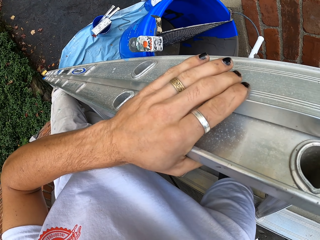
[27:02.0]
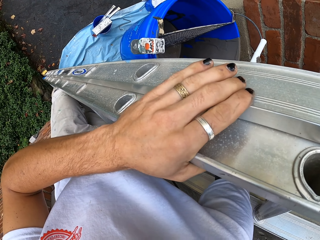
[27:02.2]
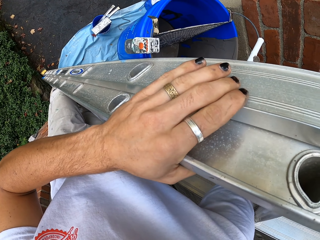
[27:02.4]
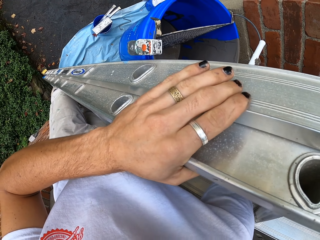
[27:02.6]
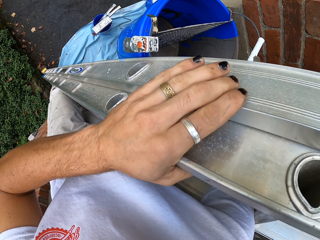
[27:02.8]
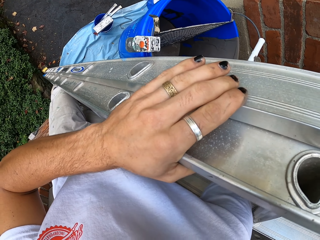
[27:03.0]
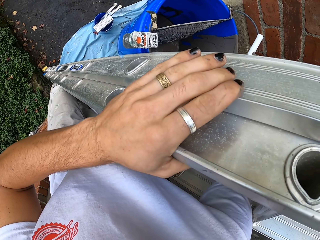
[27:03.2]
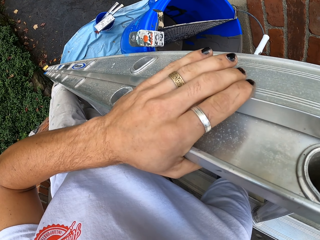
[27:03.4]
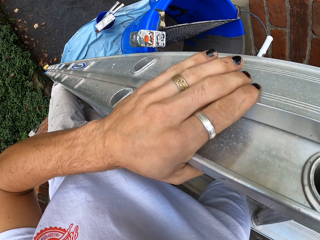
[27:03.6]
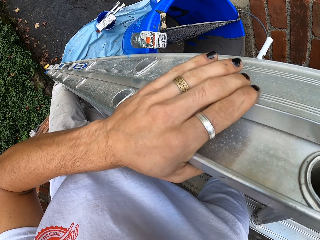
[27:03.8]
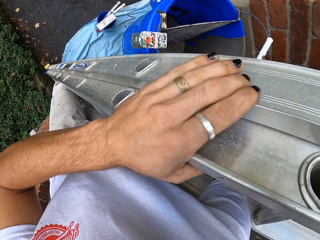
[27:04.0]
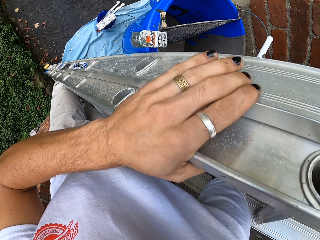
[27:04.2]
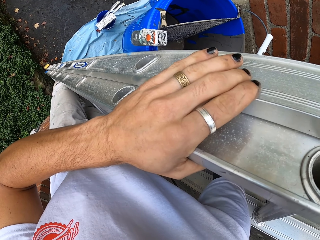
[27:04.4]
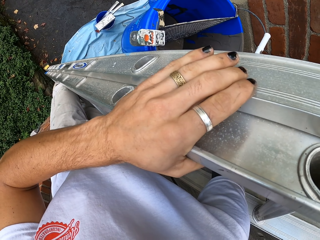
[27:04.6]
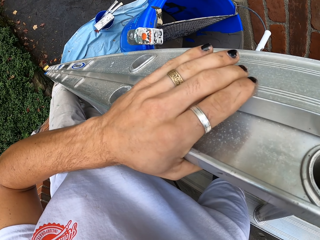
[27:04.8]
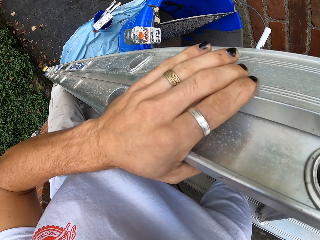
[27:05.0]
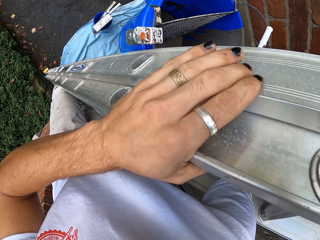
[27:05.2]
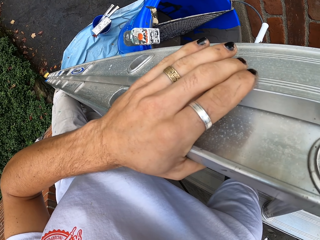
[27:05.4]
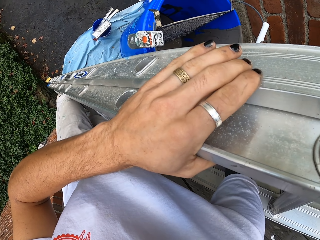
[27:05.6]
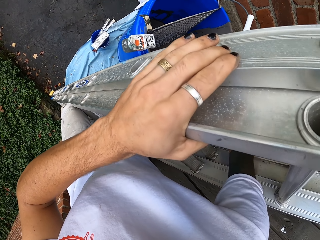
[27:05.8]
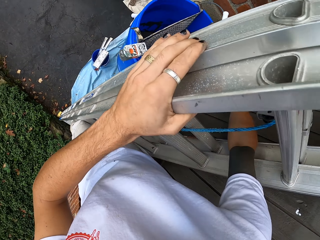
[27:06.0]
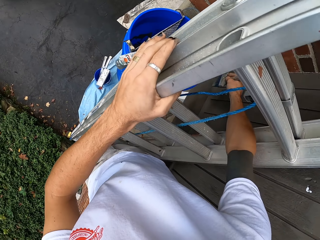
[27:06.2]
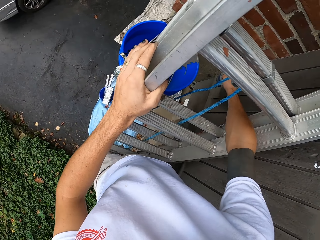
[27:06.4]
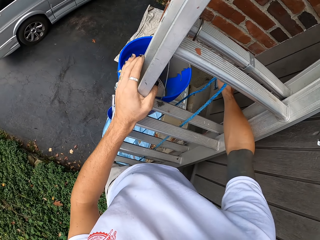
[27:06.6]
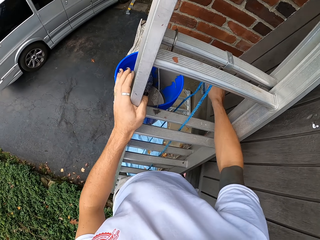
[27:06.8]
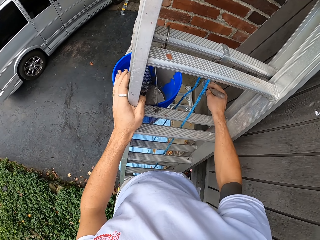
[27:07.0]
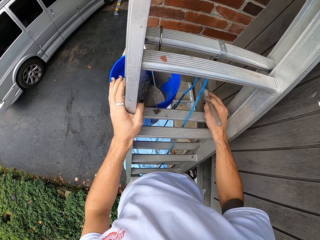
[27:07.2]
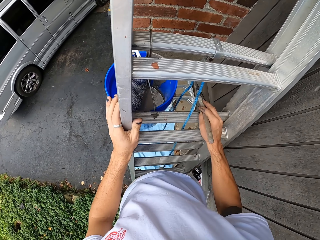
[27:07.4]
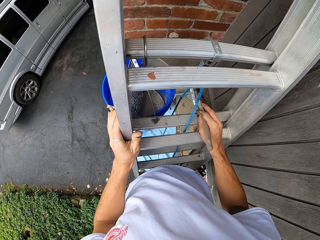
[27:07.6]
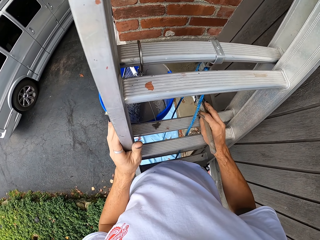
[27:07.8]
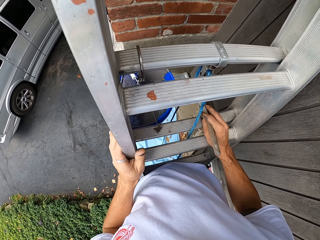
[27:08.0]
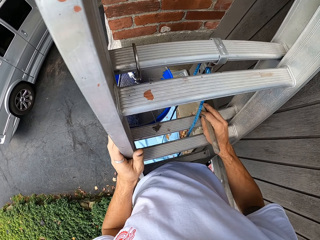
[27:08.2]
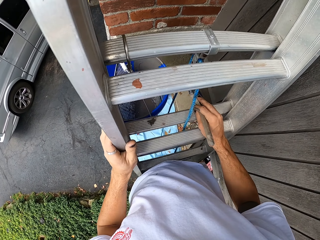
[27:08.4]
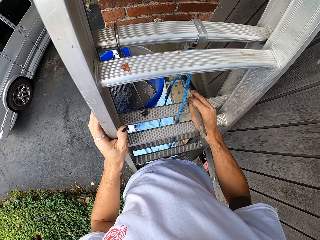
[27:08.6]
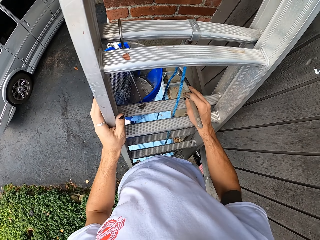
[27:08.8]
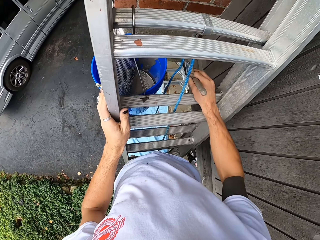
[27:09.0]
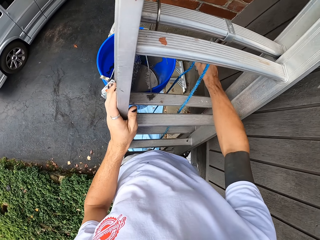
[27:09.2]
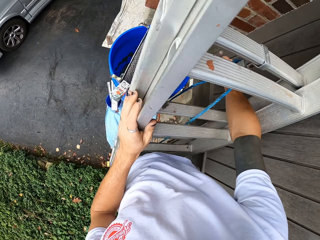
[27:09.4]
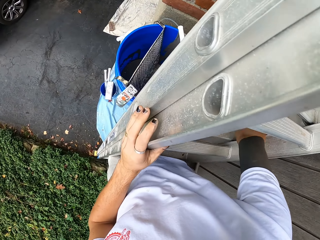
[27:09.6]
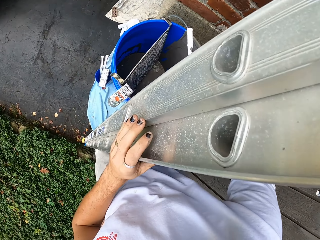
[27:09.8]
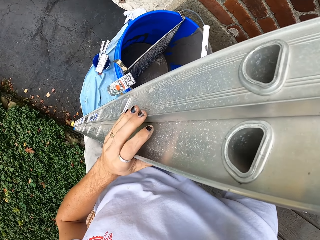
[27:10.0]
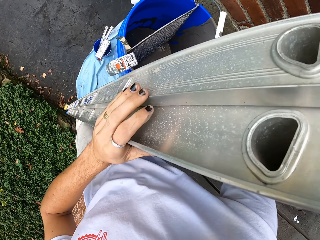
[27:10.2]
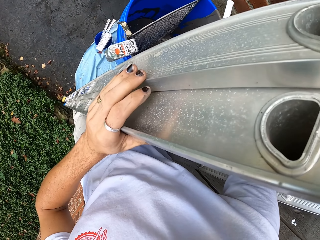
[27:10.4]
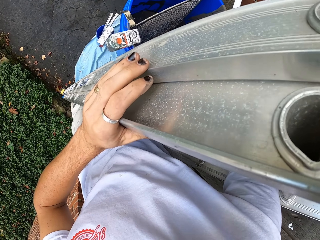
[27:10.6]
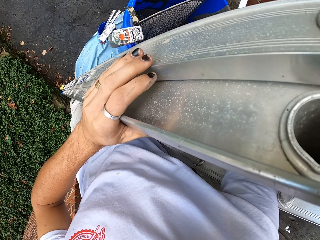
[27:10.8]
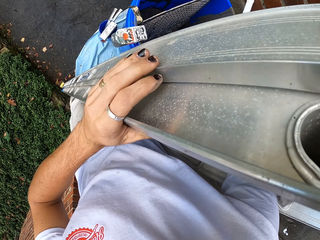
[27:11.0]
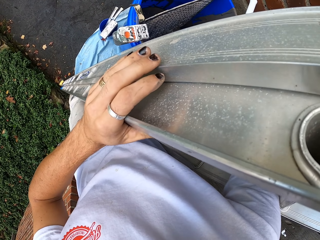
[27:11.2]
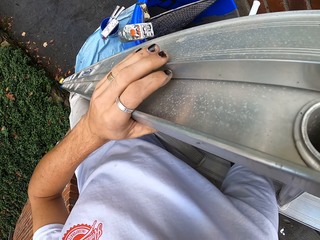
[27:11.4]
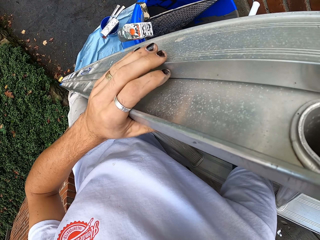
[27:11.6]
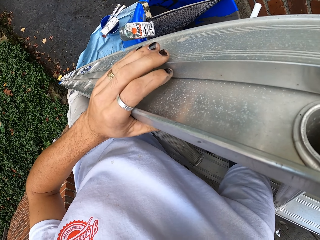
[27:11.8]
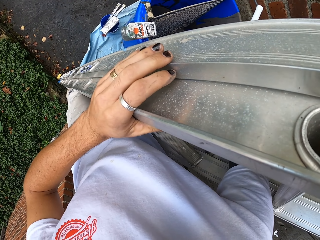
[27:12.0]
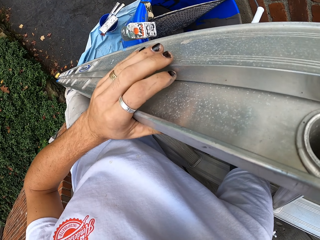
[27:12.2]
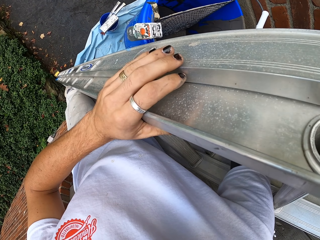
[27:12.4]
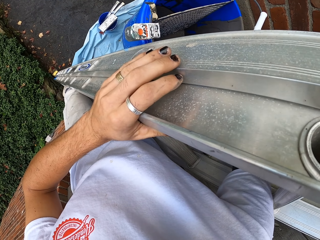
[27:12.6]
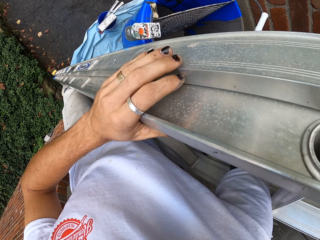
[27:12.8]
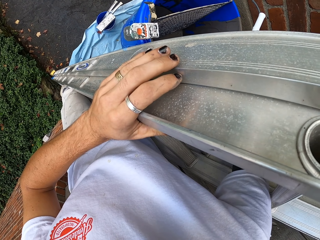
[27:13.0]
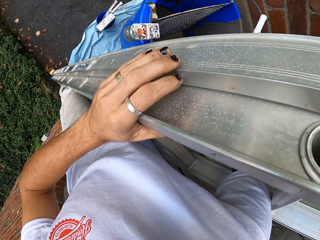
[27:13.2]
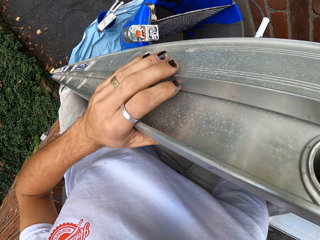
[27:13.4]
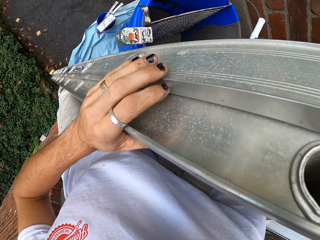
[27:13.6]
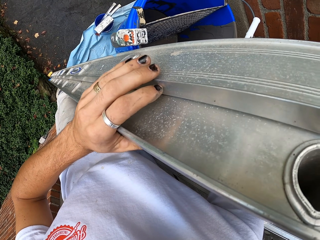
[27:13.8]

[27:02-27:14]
The camera wearer holds a paint brush. They turn around.

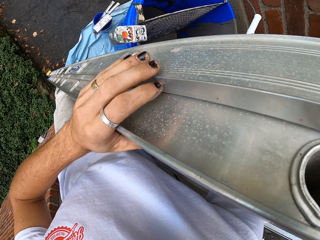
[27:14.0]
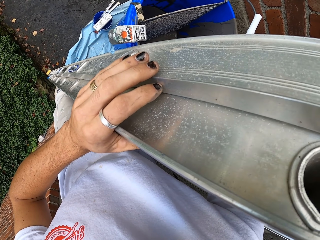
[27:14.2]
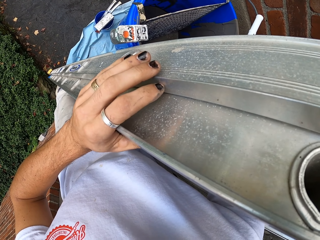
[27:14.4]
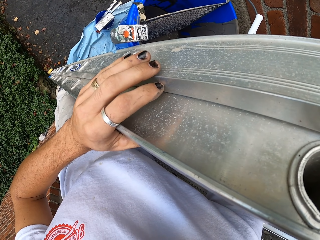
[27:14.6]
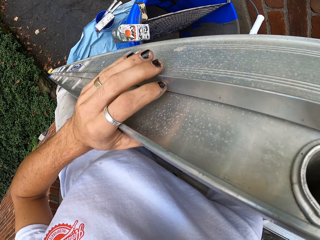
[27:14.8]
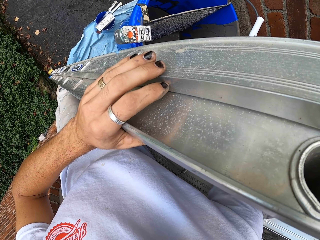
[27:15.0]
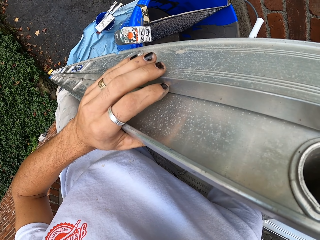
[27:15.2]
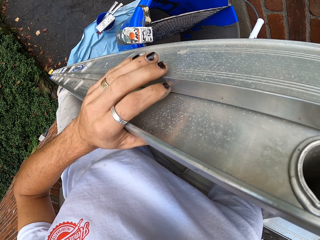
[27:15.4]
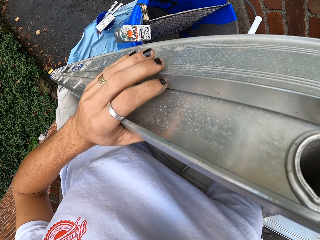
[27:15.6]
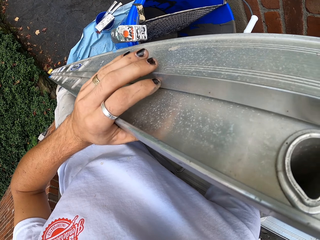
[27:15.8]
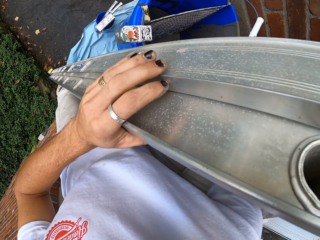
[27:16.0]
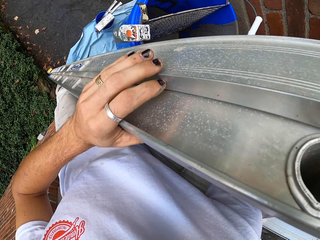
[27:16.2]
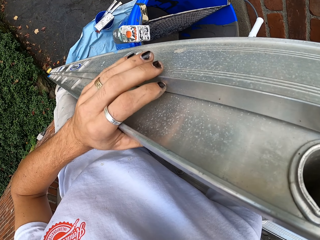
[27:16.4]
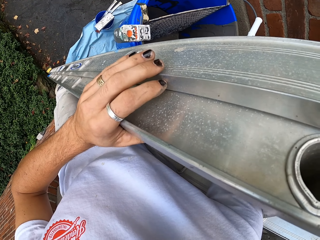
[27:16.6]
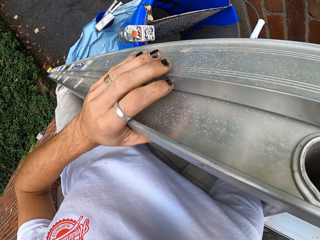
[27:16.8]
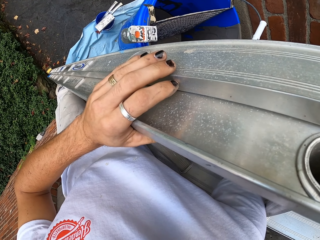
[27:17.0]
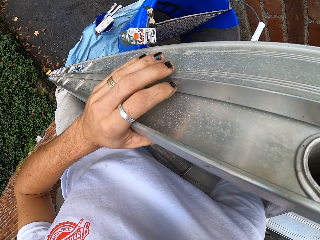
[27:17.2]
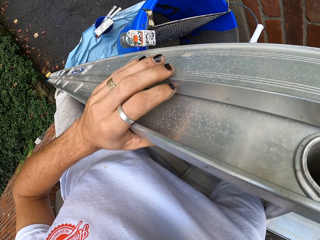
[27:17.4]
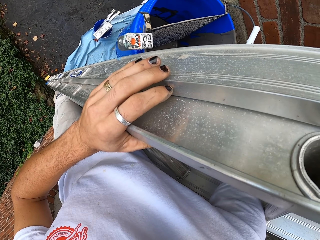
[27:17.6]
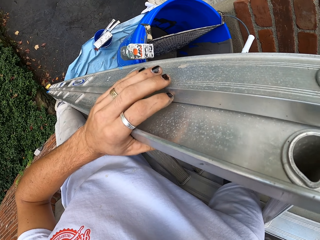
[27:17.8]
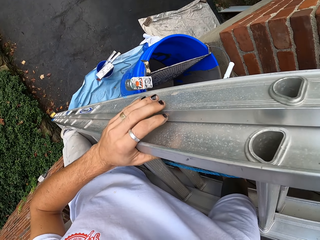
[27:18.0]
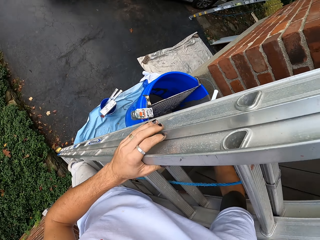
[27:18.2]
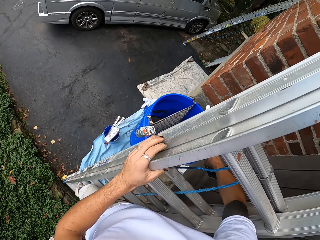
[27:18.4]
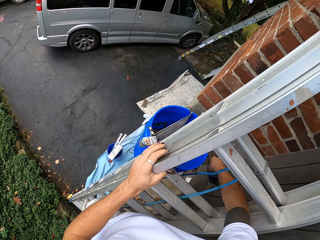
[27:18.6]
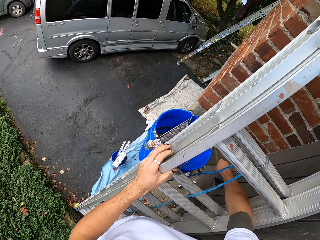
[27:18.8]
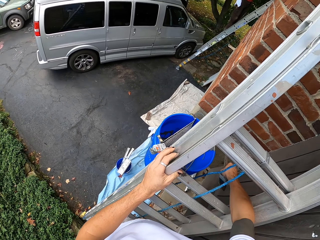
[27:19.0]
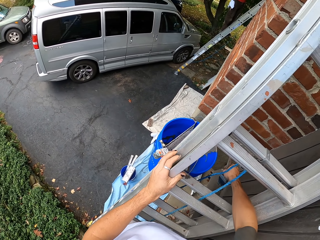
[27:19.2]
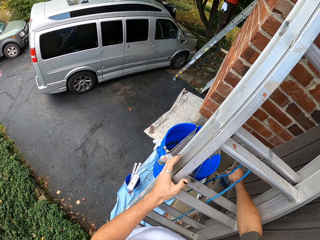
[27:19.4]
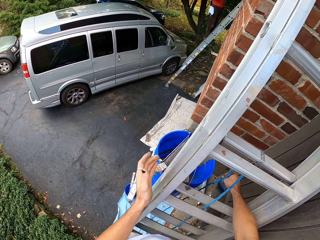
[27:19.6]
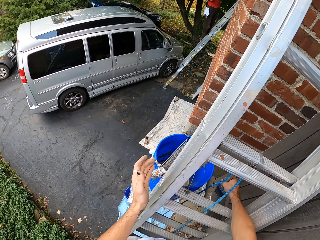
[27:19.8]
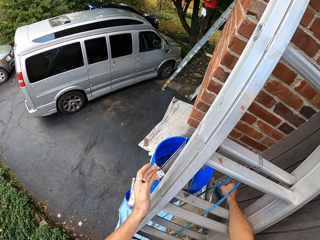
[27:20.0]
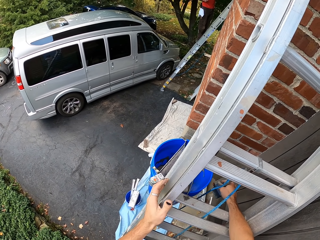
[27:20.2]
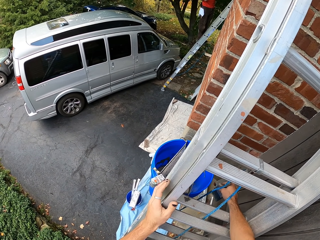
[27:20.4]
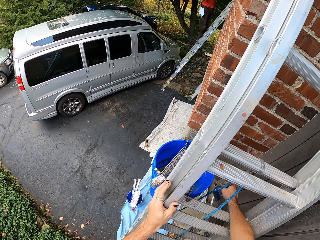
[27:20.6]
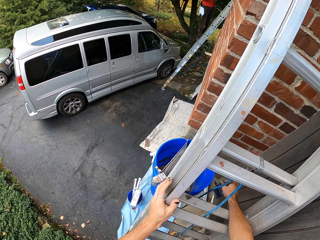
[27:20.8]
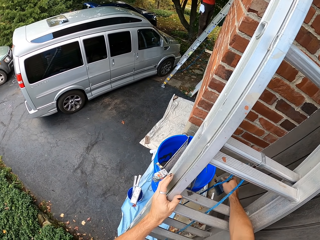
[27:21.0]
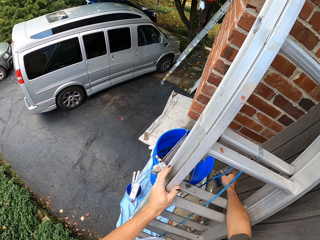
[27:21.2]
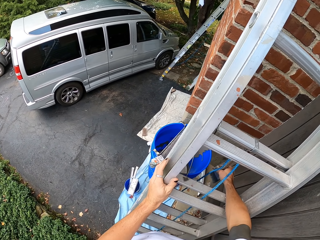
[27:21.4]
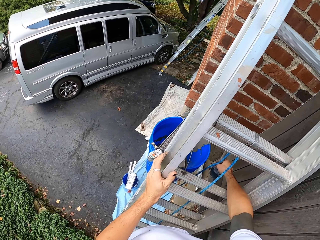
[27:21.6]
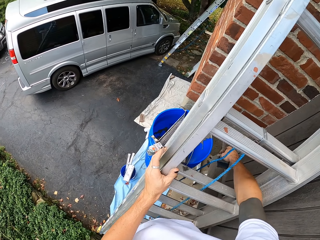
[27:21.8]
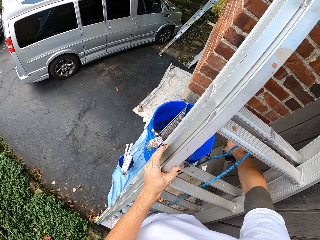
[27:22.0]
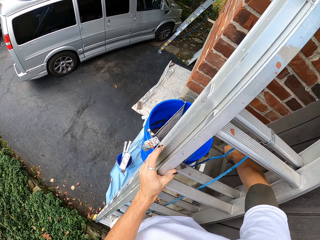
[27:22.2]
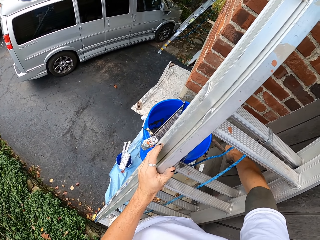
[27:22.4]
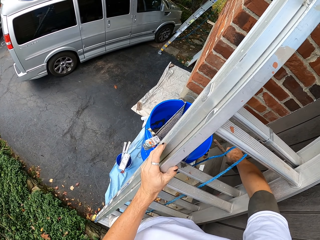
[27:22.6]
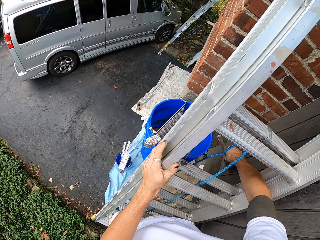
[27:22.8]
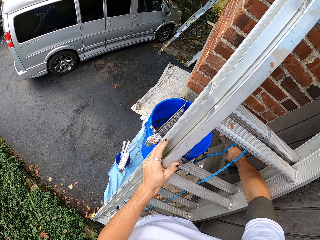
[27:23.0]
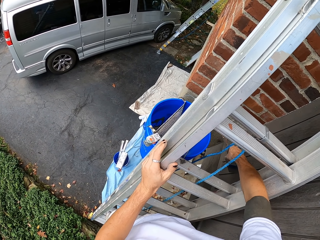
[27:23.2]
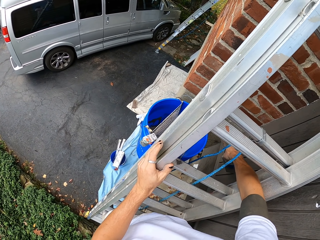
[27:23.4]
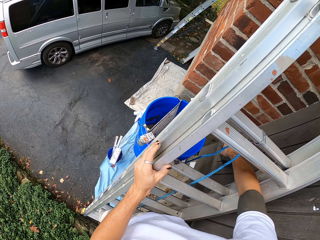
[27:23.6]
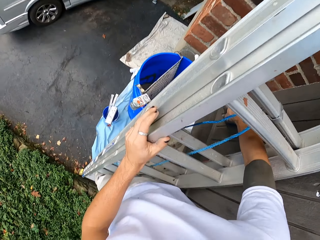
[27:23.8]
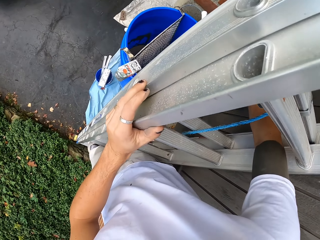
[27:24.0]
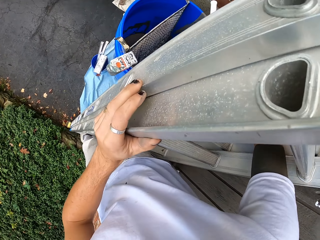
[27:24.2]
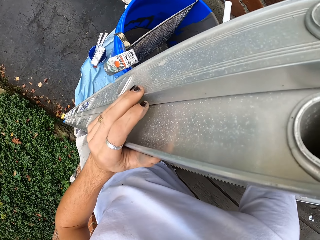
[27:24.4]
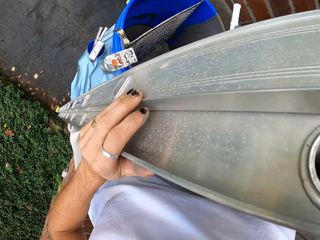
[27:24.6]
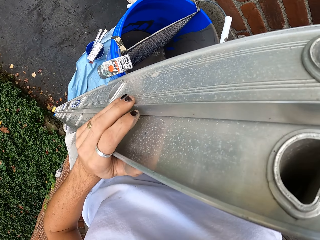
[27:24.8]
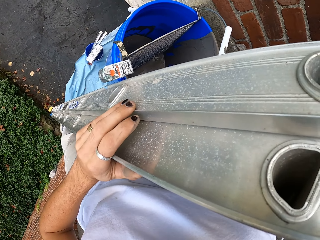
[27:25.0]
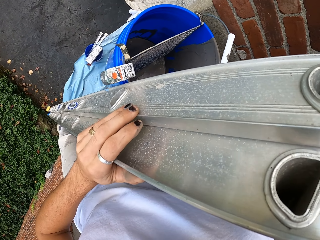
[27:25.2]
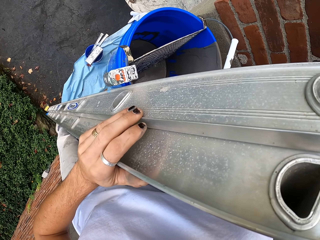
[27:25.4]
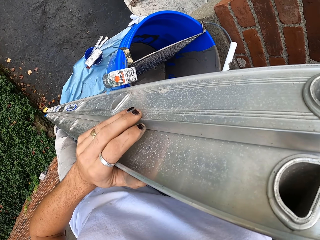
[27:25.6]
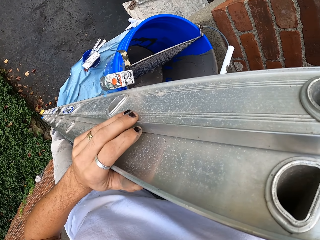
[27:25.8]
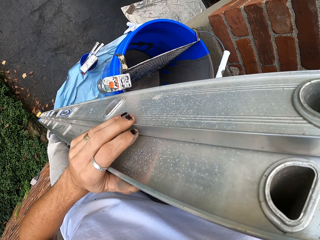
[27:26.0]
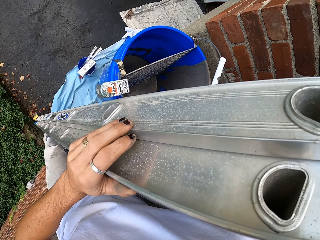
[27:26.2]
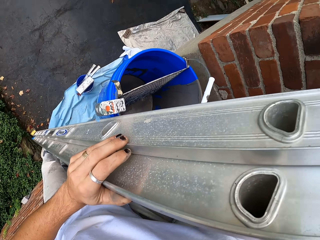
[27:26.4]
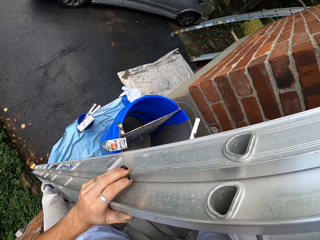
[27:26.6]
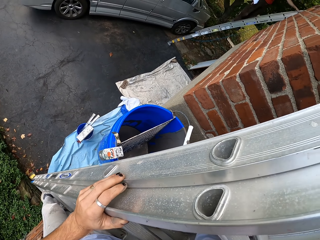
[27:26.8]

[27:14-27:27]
The camera wearer looks around. They paint the wall beyond the ladder.
